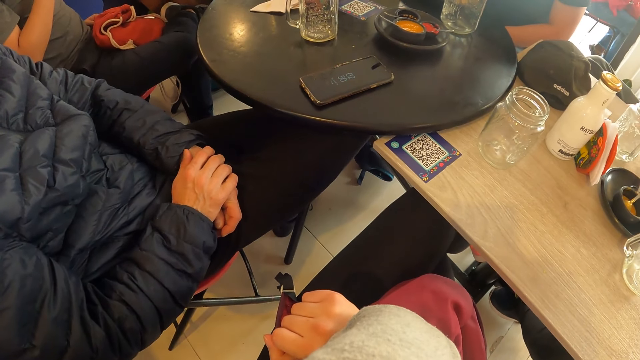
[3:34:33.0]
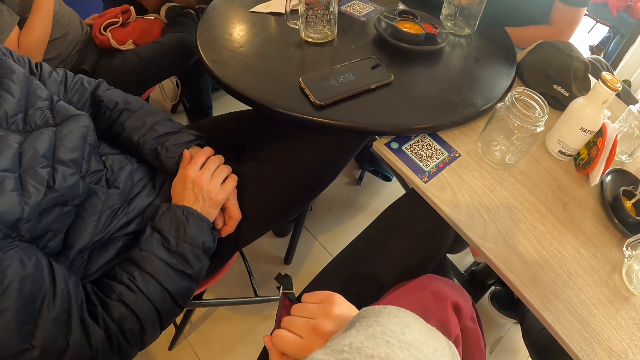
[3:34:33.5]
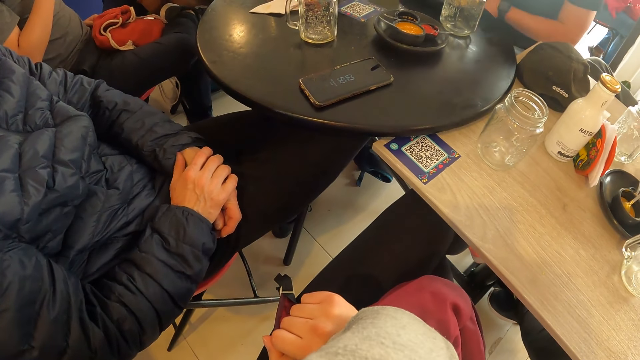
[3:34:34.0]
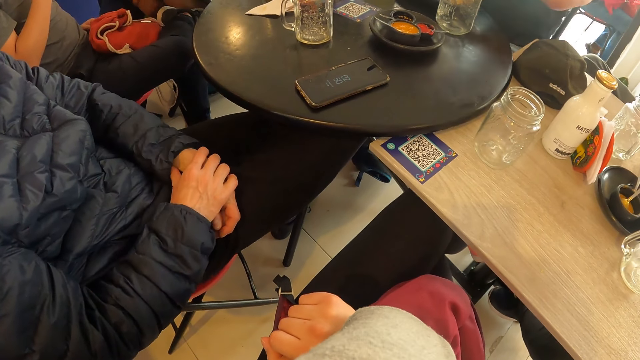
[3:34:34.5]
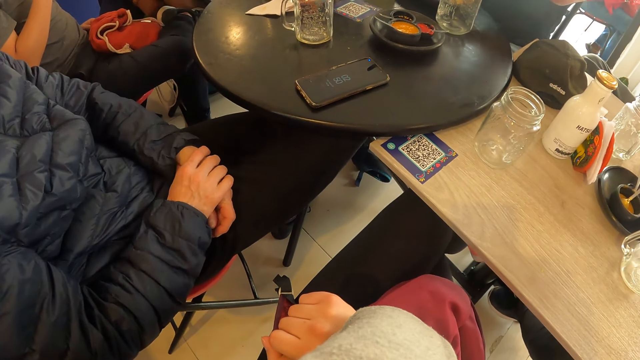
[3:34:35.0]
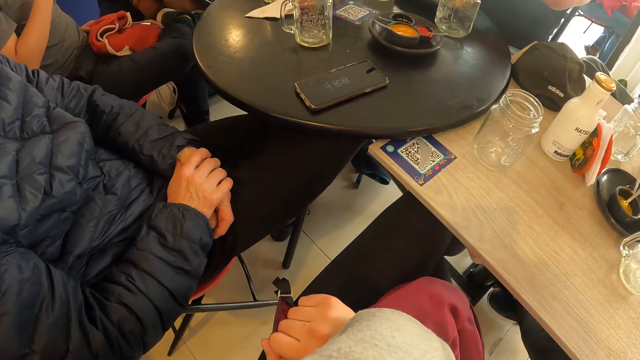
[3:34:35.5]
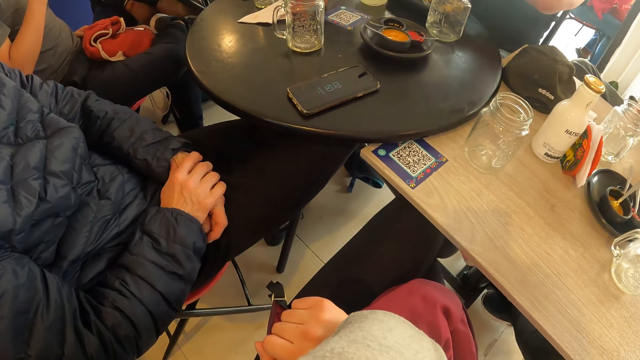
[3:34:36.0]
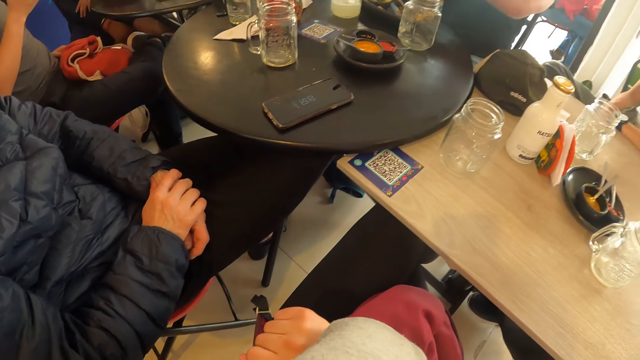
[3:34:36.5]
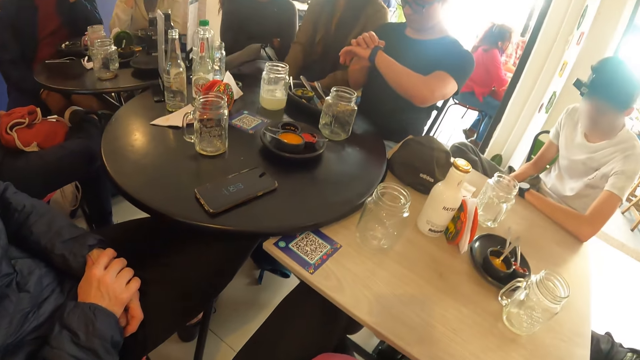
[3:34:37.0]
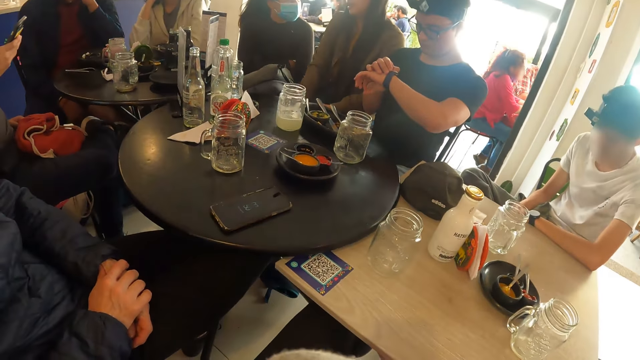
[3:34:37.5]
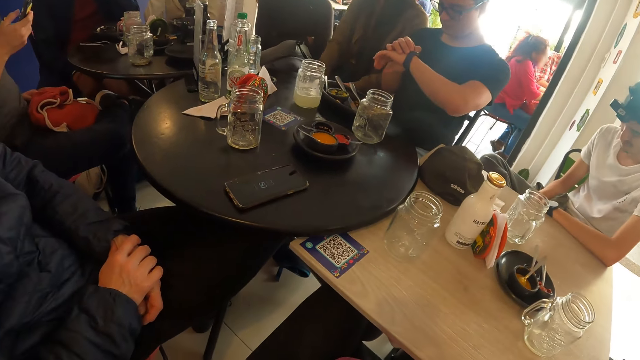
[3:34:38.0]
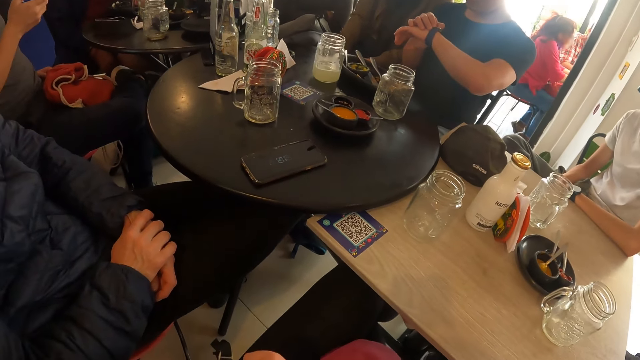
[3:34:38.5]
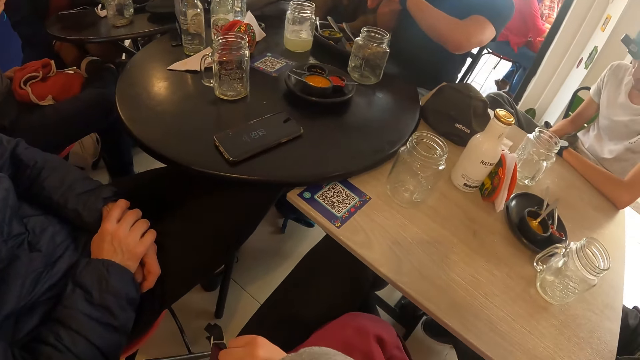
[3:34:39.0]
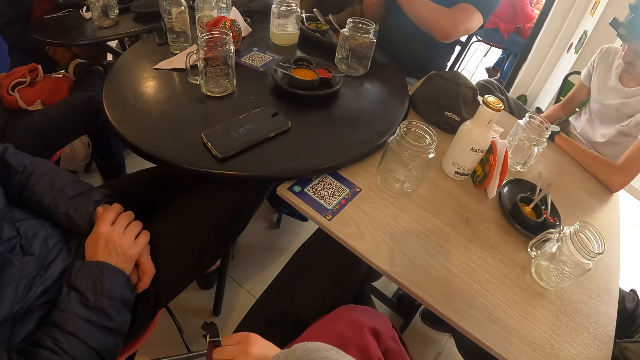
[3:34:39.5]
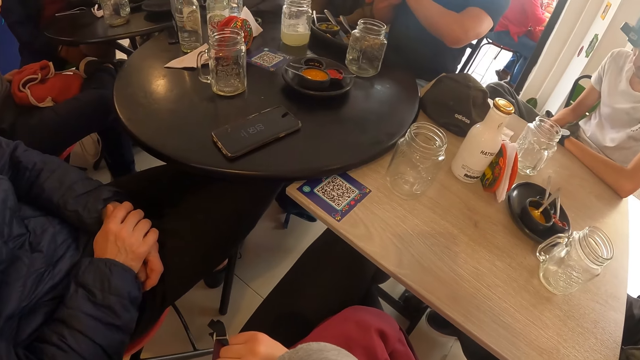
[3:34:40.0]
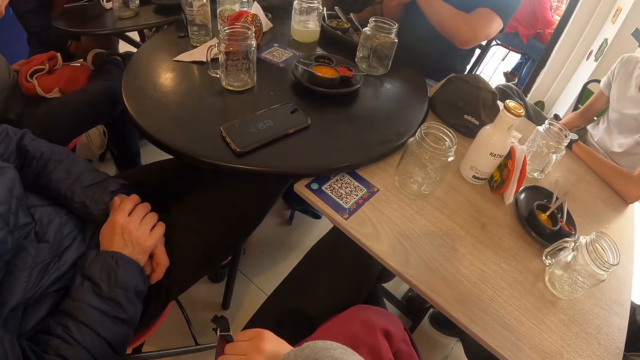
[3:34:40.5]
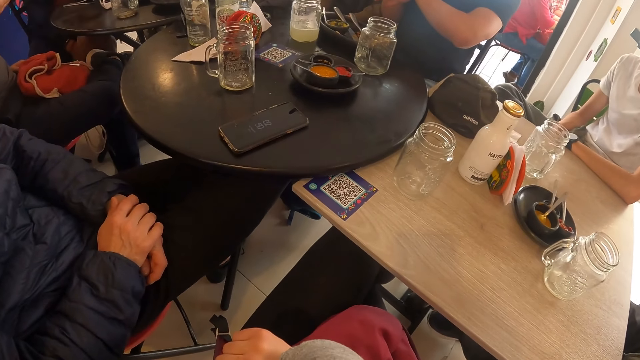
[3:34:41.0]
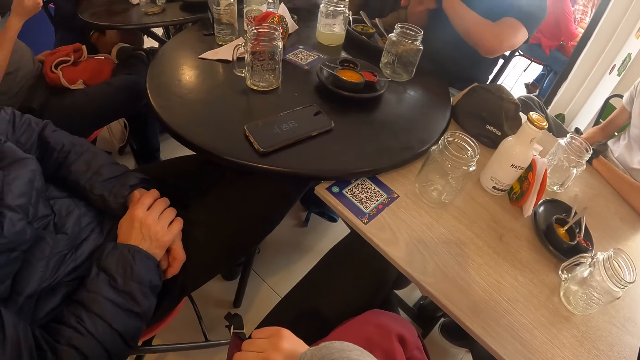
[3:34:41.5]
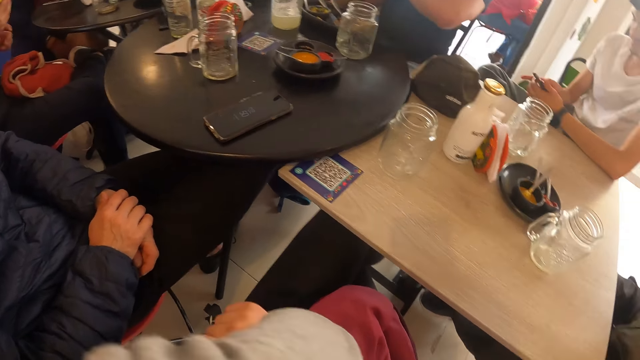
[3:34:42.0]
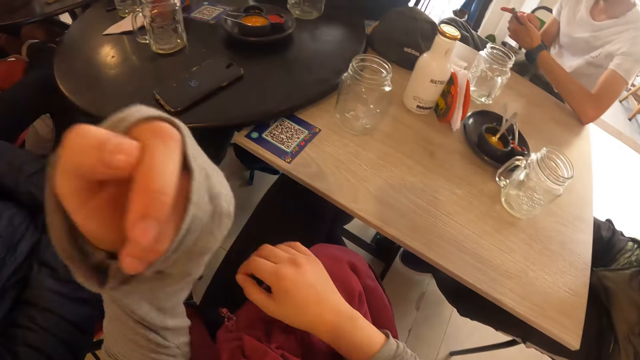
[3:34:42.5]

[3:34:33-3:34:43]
The camera wearer looks at the table.

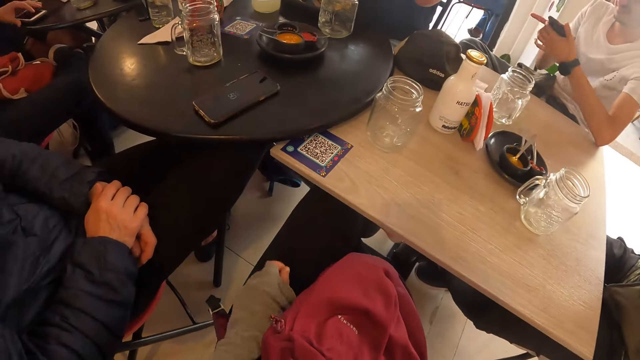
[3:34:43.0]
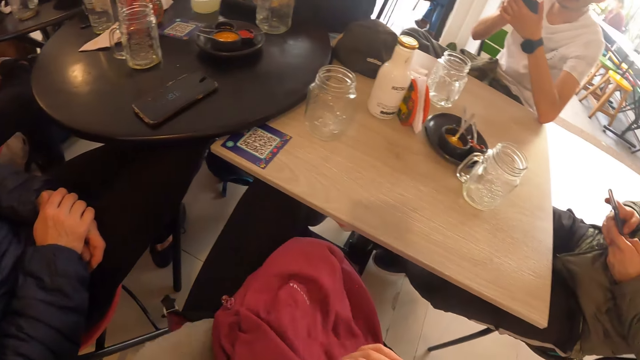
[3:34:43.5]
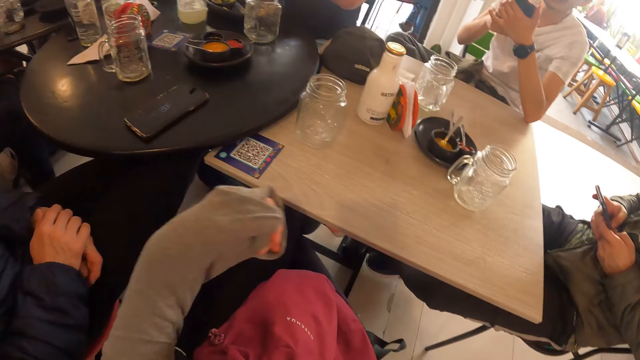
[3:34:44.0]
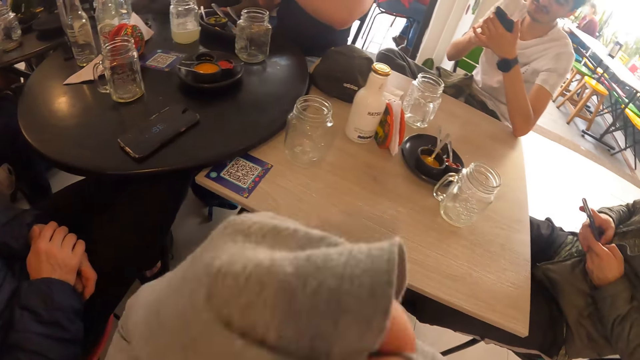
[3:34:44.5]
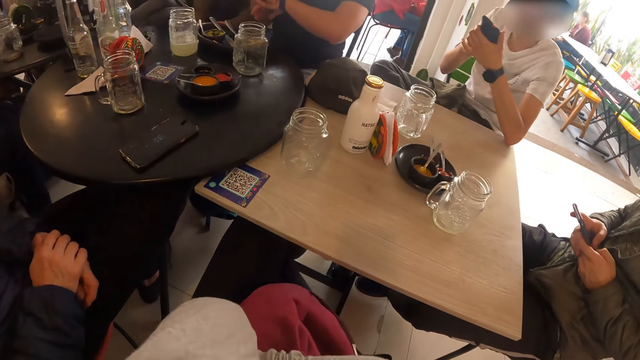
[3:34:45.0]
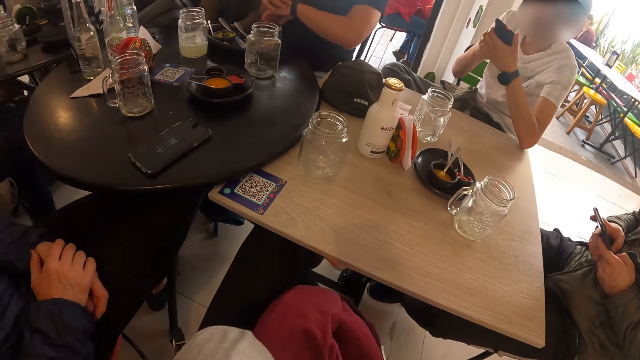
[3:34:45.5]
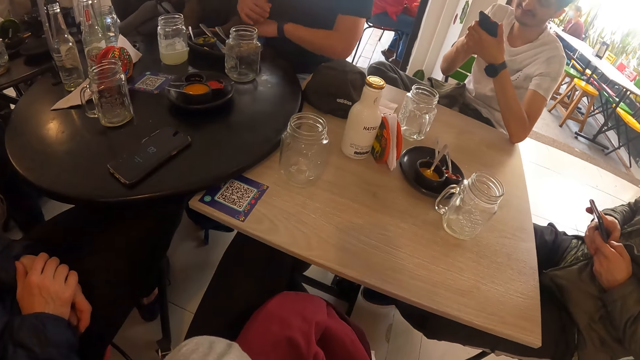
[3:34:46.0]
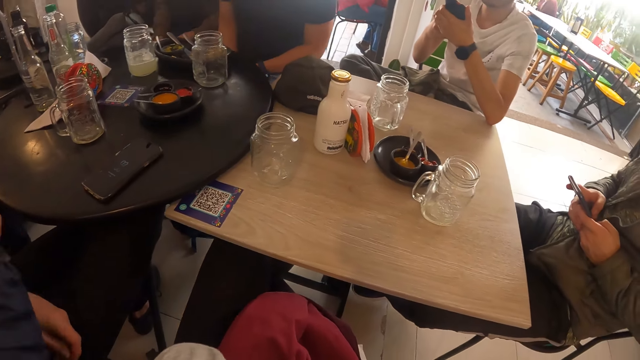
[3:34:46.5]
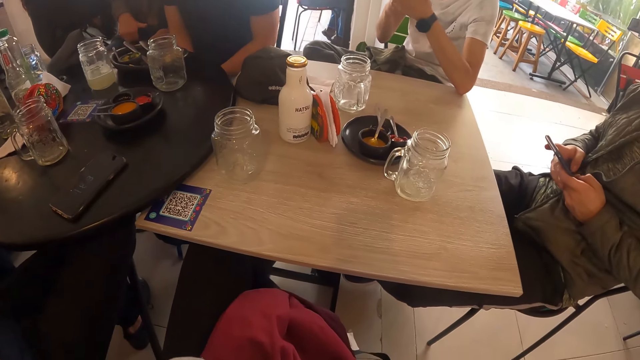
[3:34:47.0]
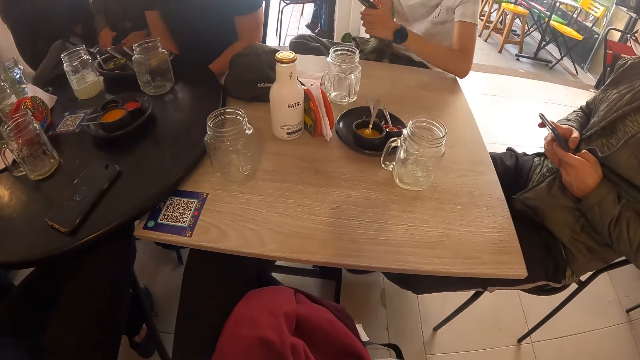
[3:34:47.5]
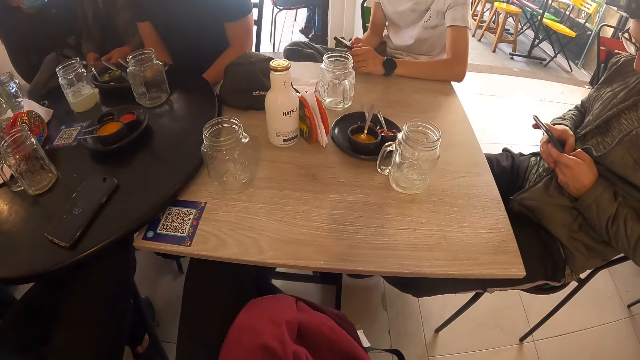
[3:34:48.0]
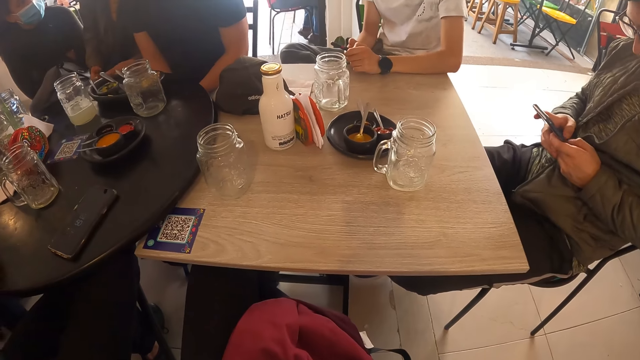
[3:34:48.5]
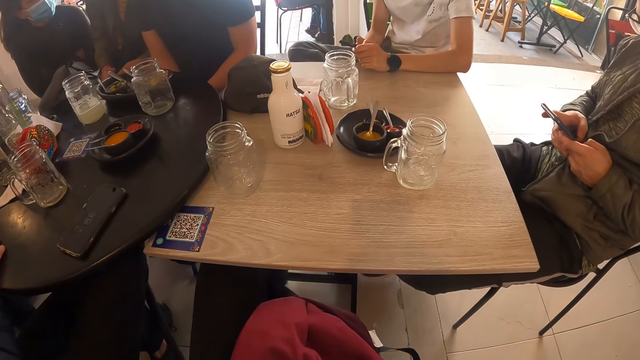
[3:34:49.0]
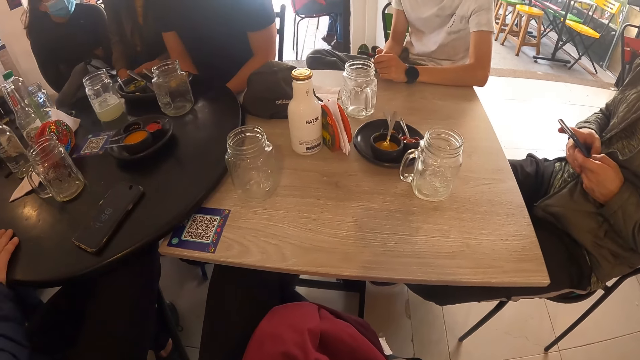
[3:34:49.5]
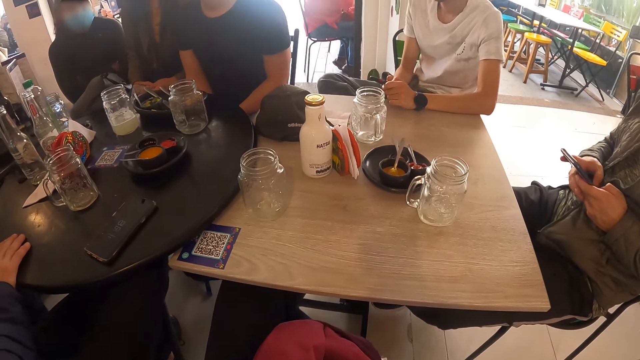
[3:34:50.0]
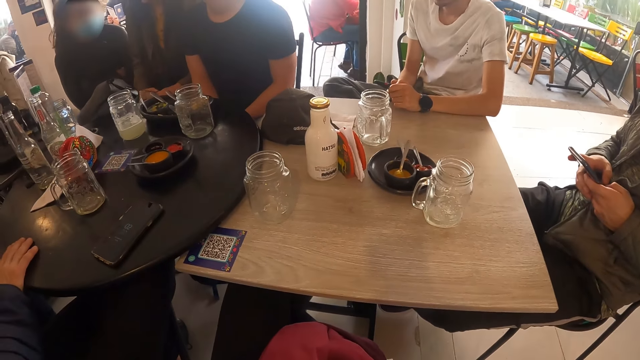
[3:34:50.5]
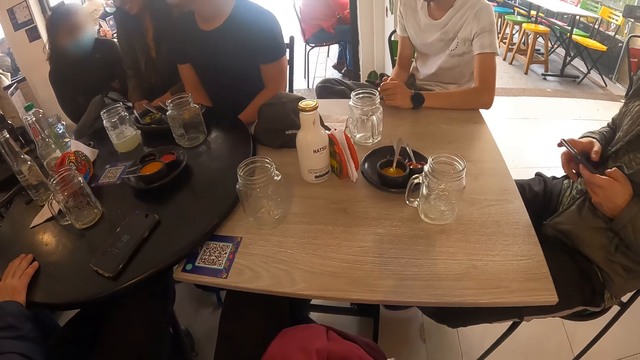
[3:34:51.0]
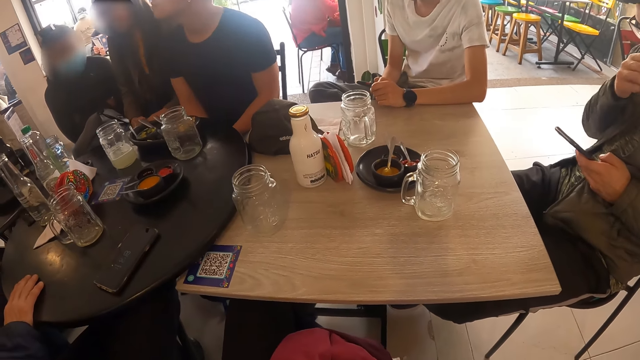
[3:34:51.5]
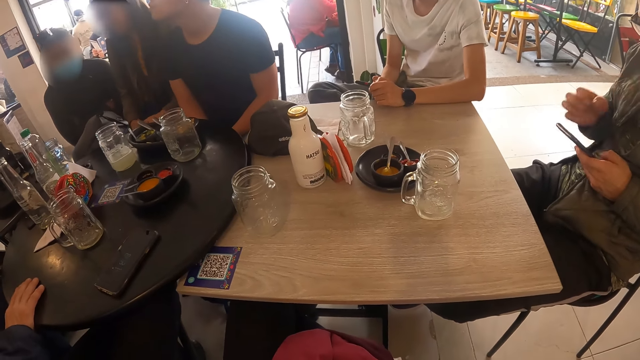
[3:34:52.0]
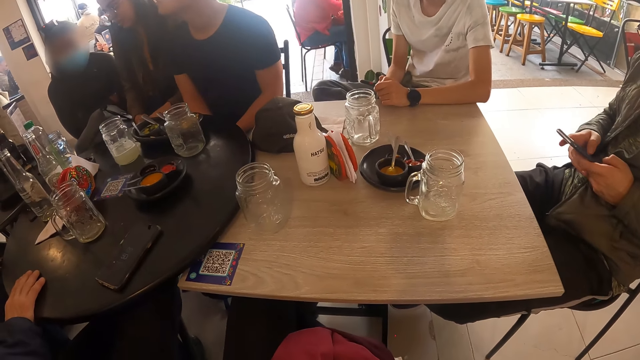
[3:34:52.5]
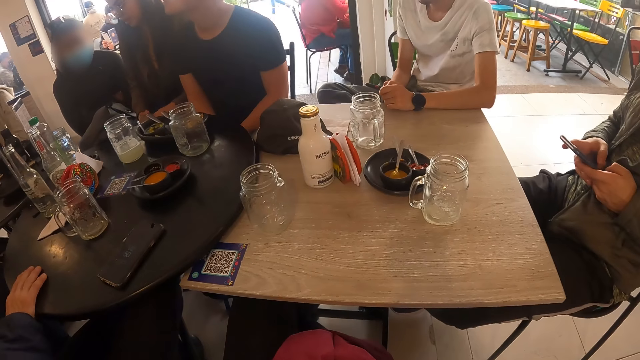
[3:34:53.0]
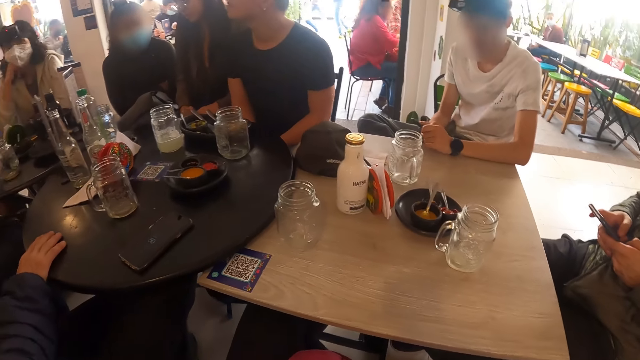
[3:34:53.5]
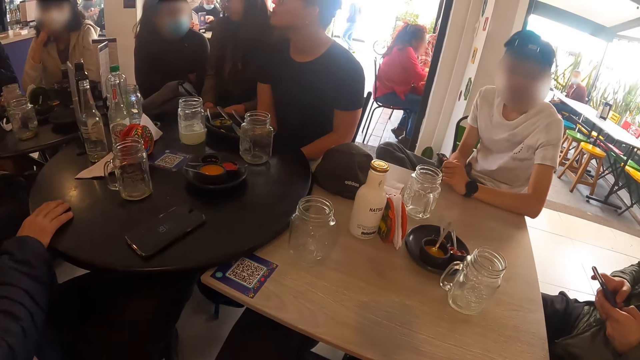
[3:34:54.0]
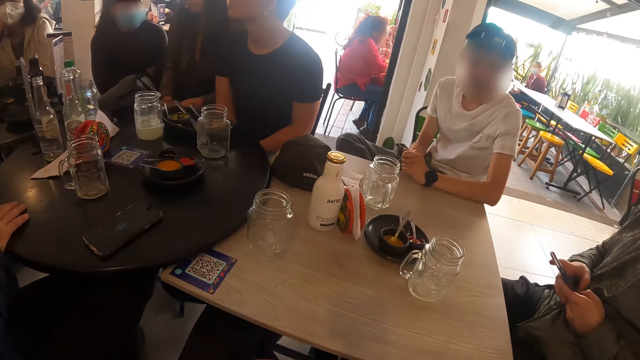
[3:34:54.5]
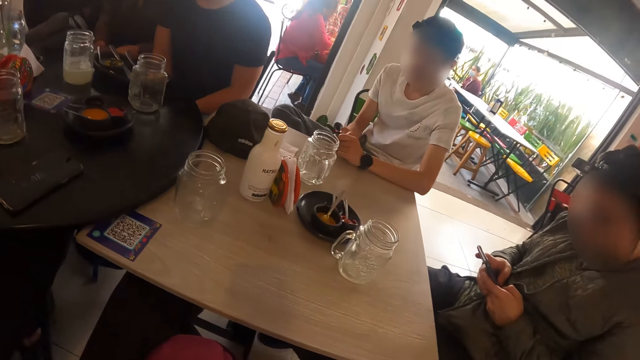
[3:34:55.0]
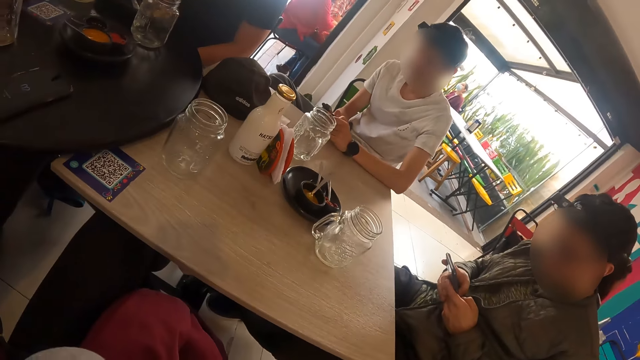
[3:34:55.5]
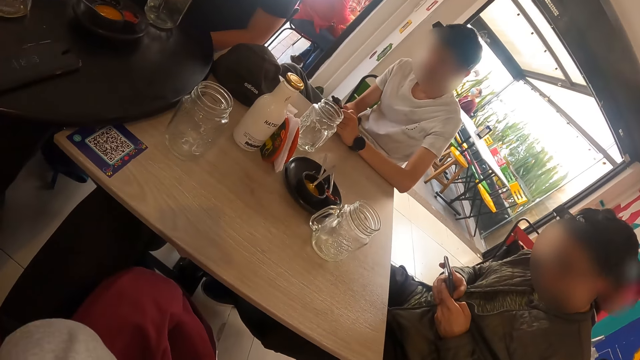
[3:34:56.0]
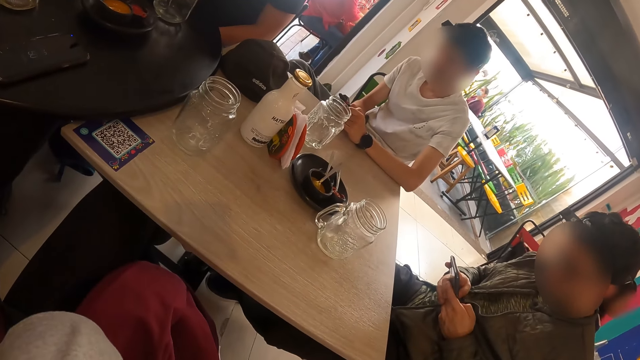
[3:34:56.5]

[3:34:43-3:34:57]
The camera wearer is interacting with the group of people at the table. They look at the table. They look at the table again. The man touches his face with his right hand and operates the phone in both his hands. The camera wearer looks at the table.
